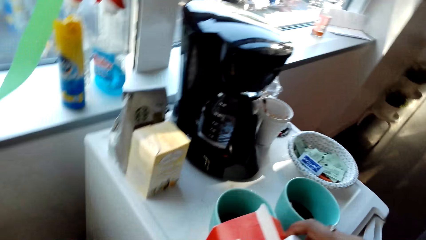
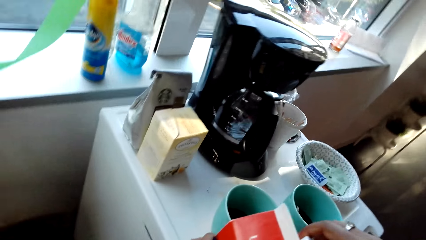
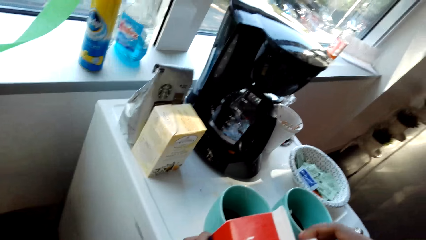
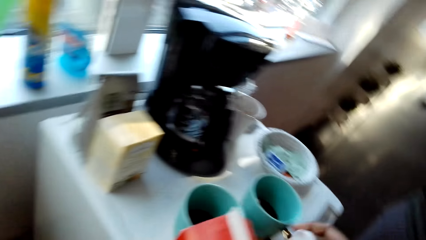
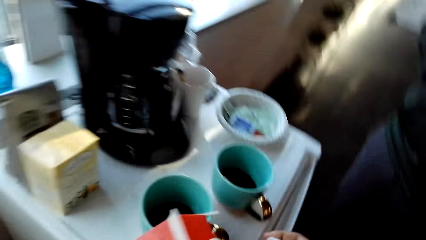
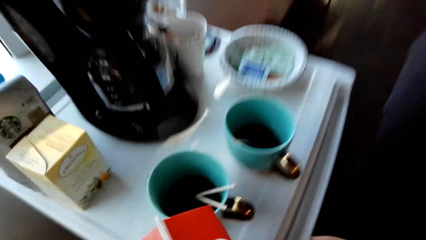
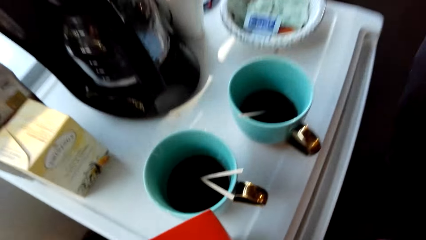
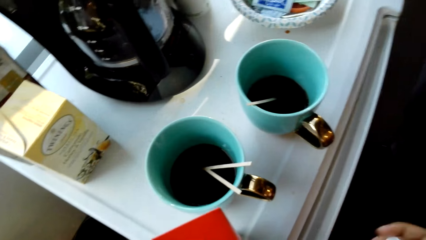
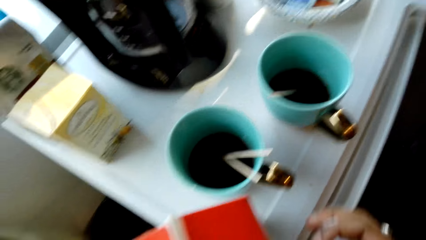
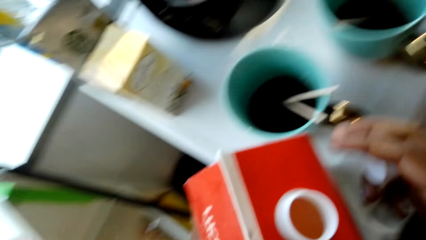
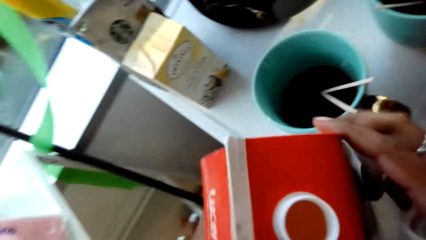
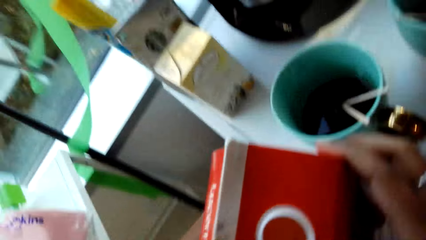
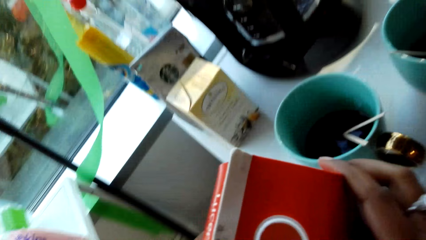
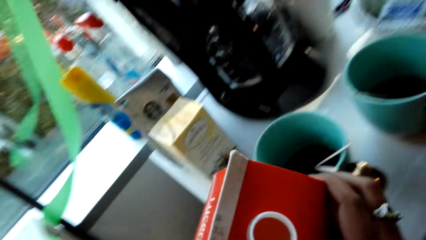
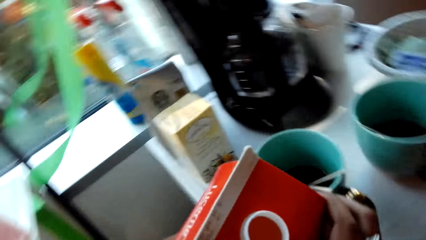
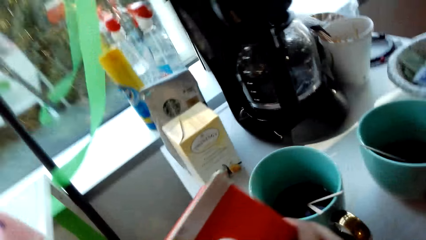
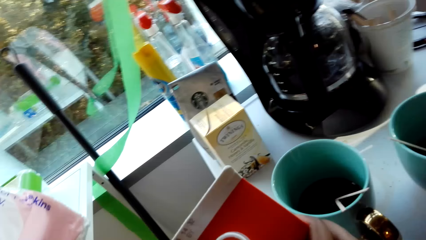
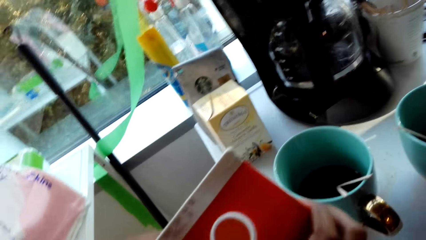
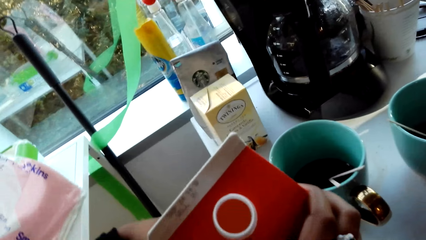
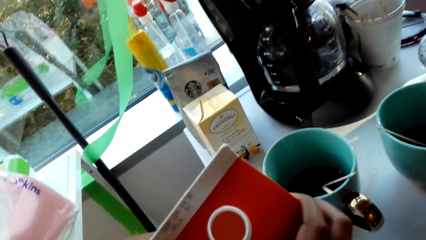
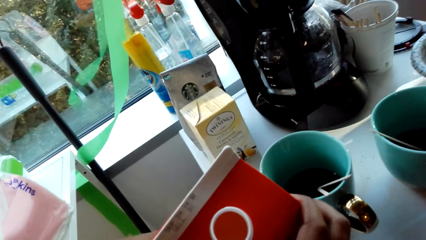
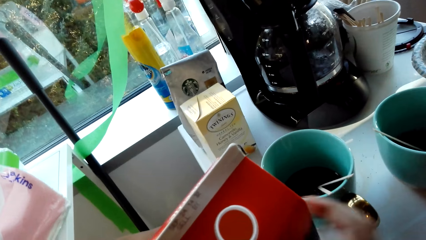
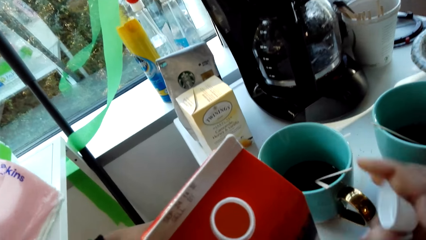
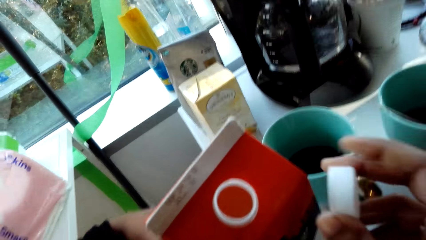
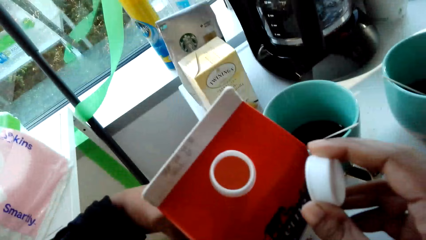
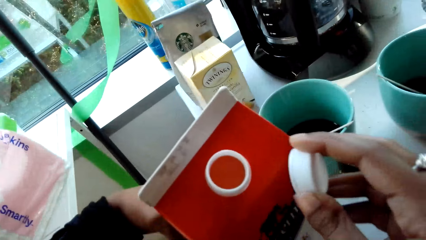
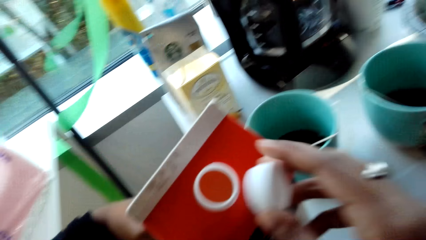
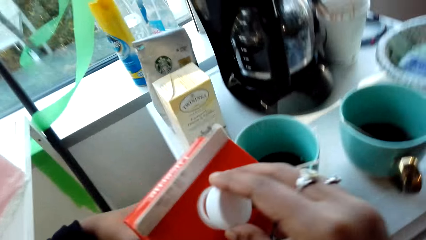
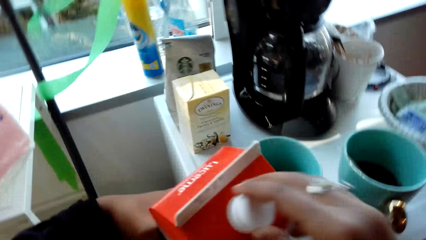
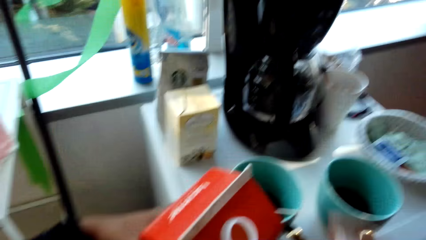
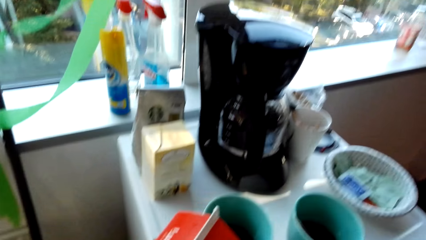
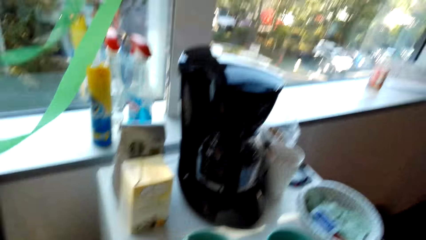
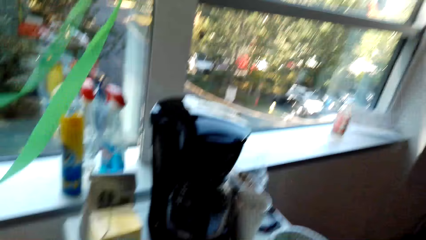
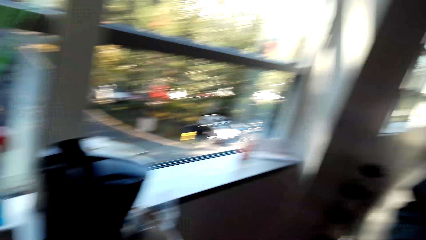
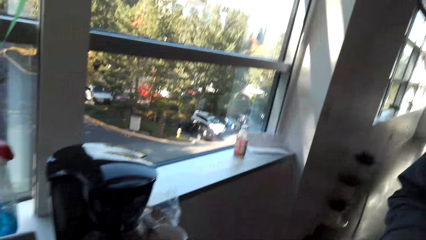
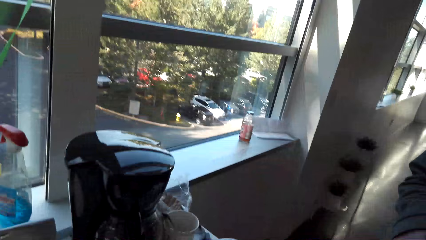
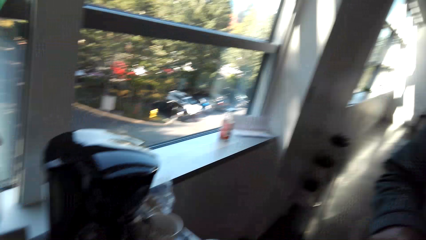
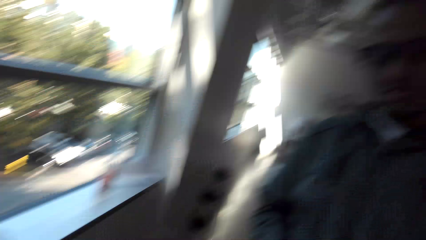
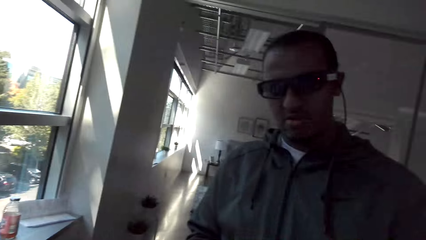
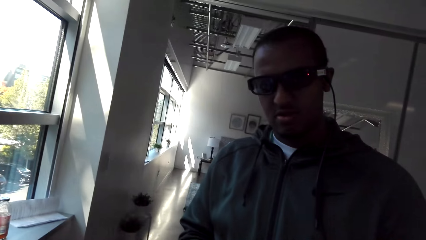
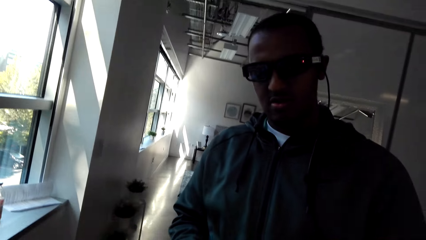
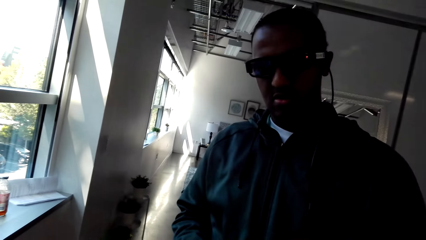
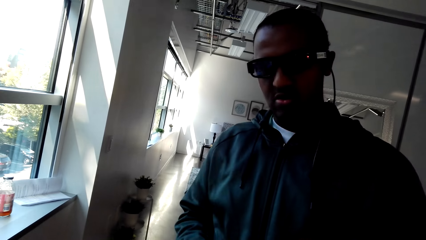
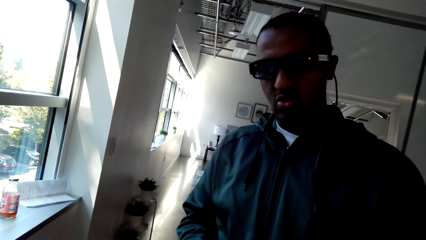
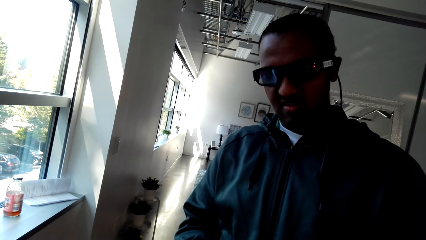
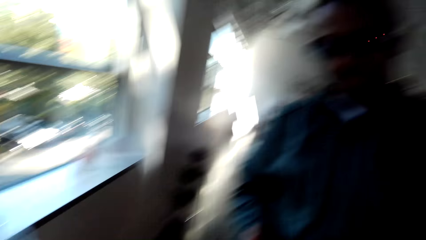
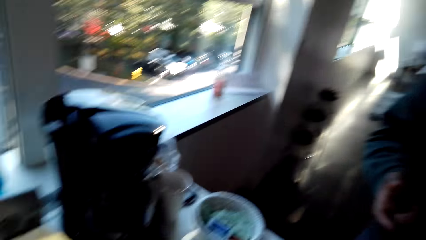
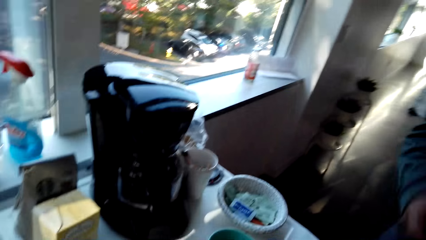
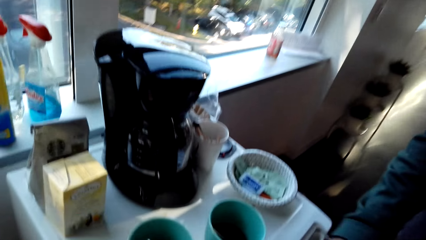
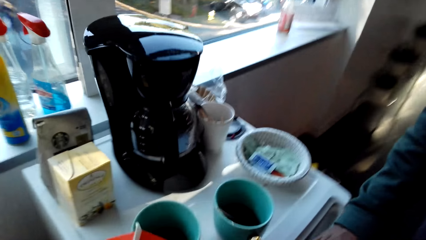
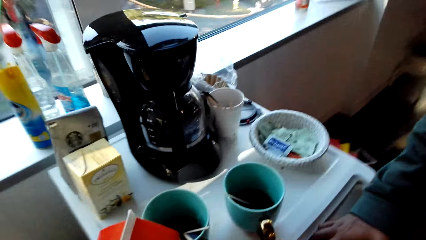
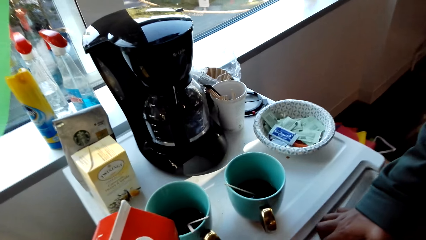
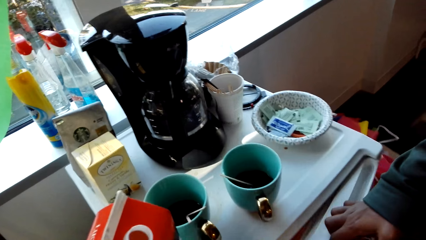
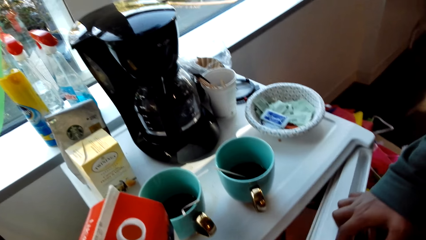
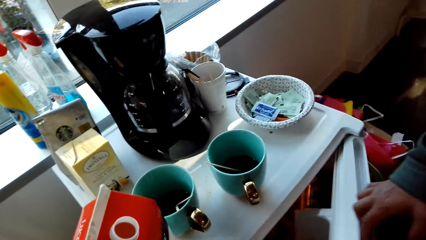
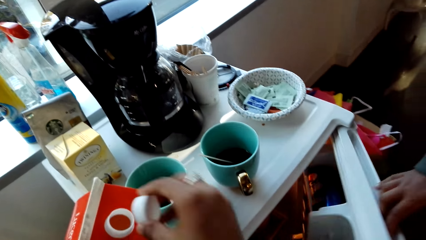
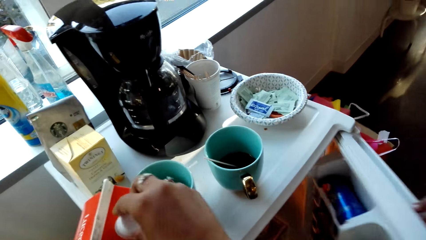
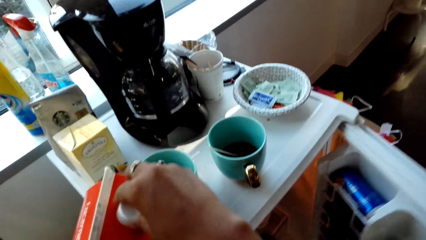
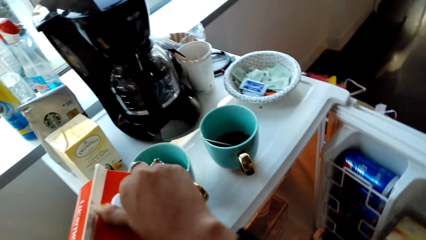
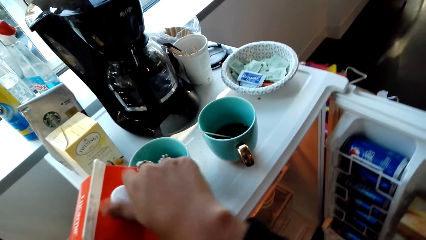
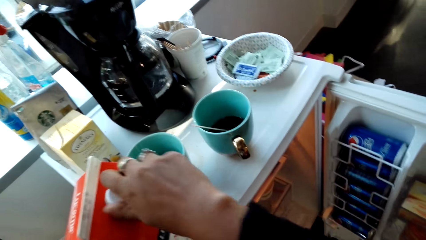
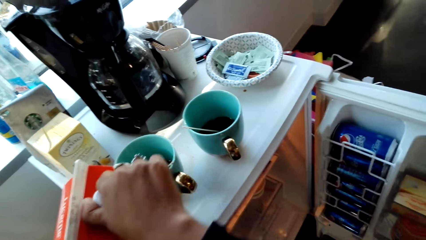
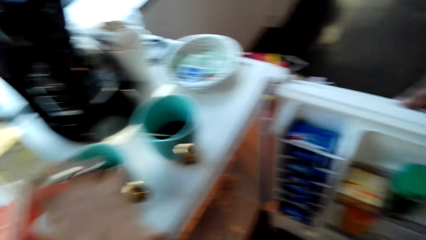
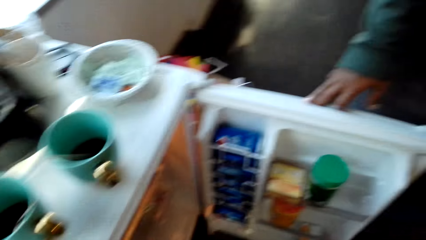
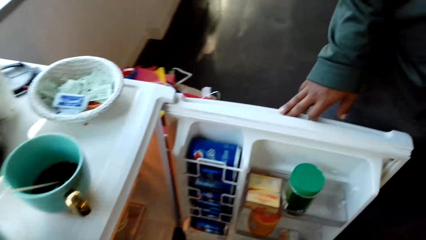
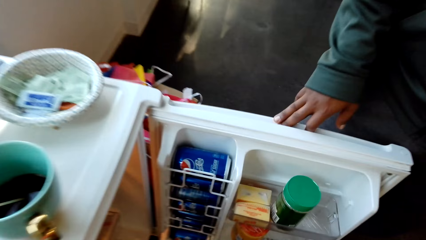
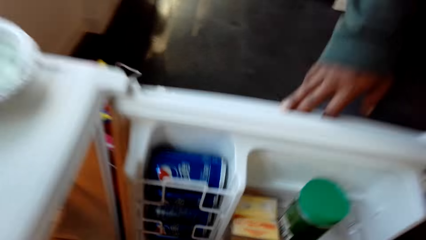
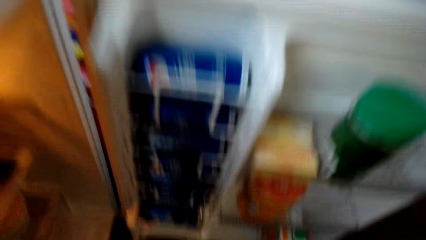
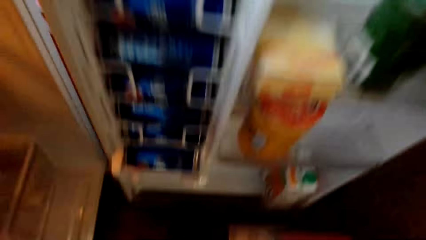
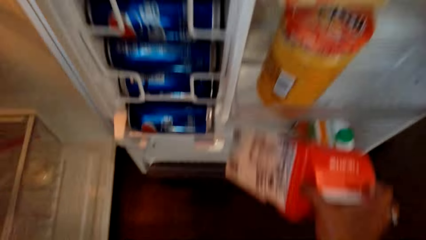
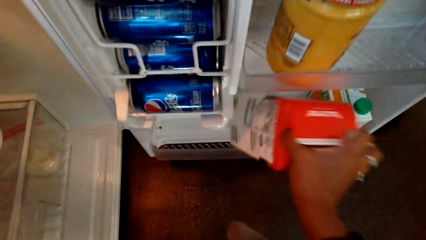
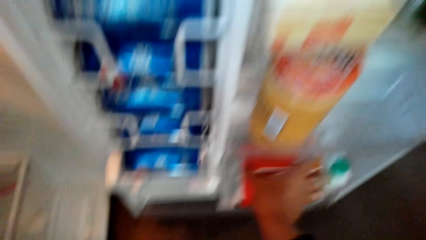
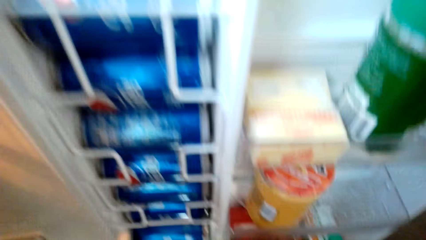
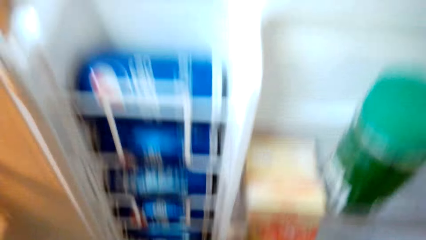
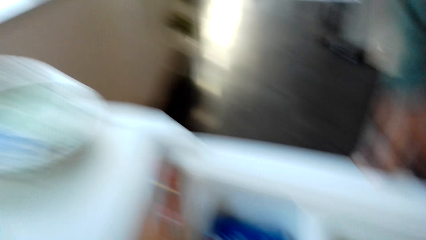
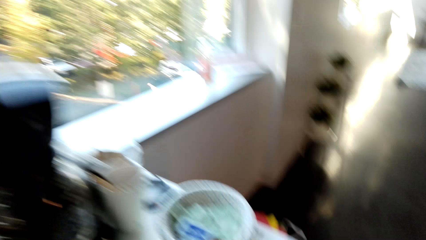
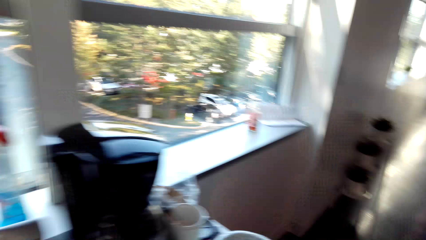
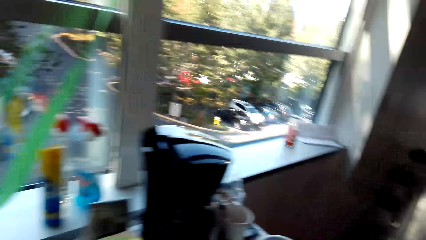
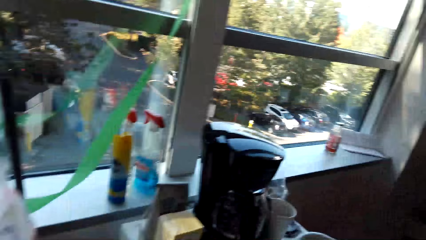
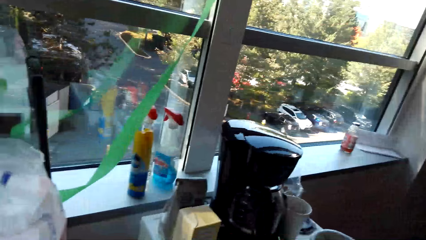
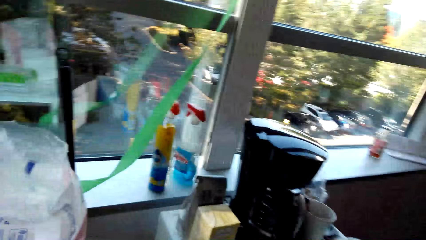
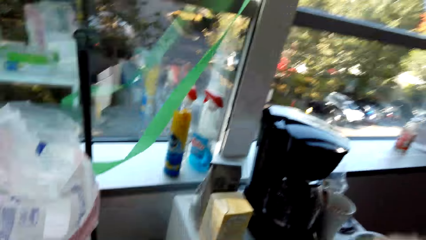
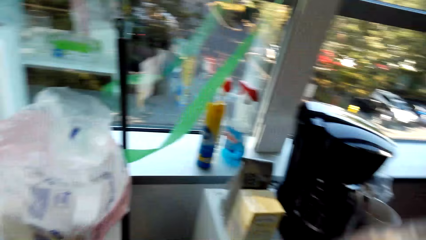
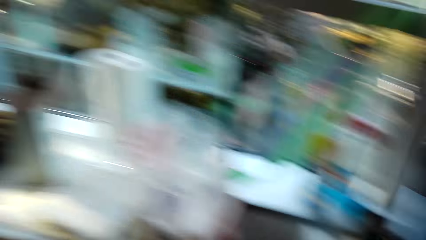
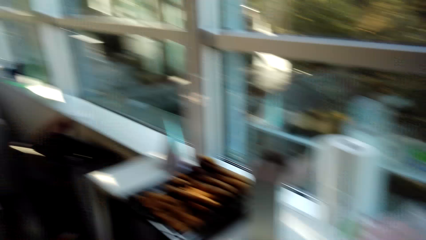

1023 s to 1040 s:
The camera wearer converses with a man. They open the milk pack. They converse with the man. The man opens the fridge. The camera wearer closes the milk. The man checks in the fridge. The camera wearer places the milk in the fridge. They converse with the man.
